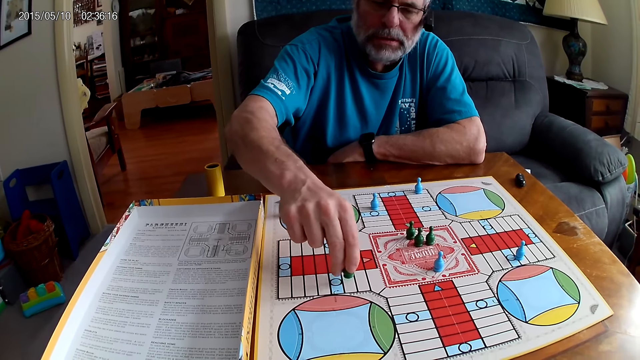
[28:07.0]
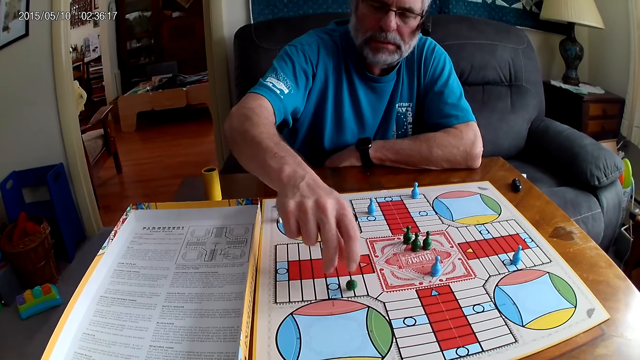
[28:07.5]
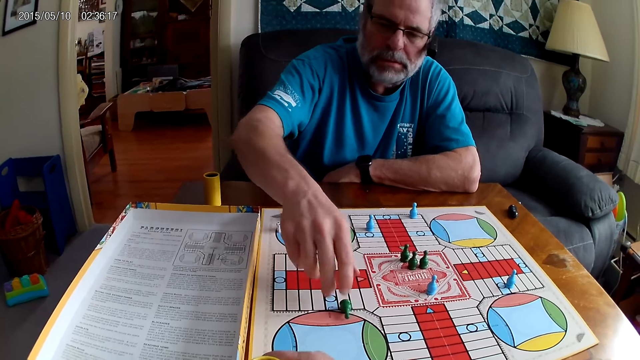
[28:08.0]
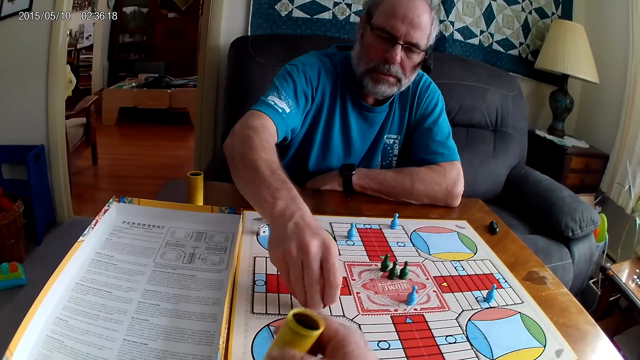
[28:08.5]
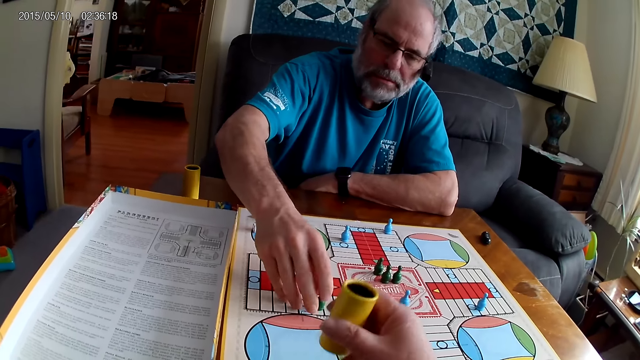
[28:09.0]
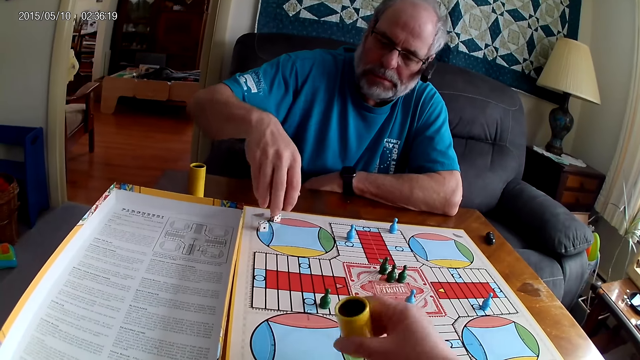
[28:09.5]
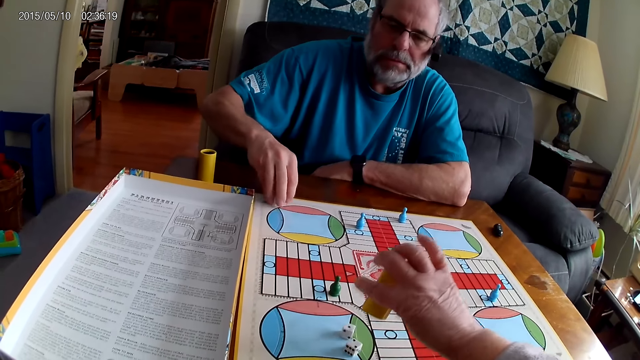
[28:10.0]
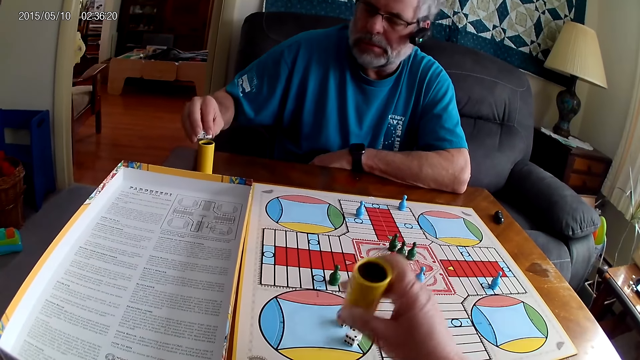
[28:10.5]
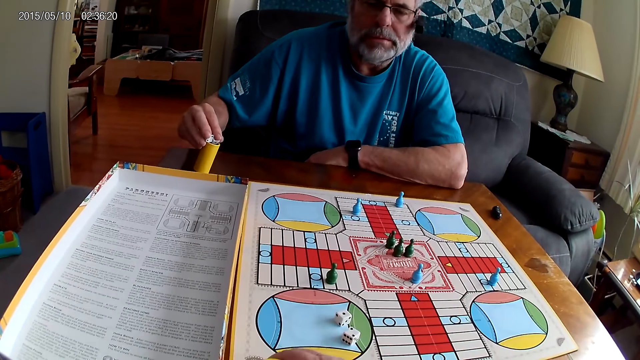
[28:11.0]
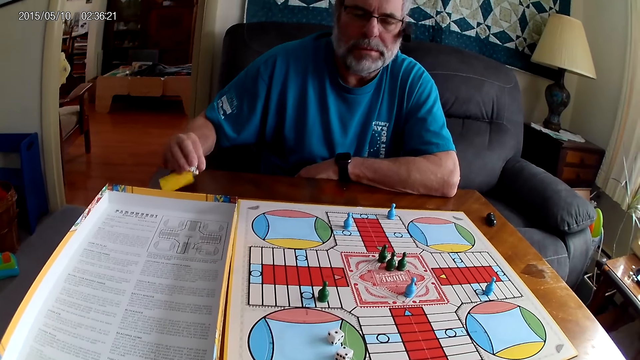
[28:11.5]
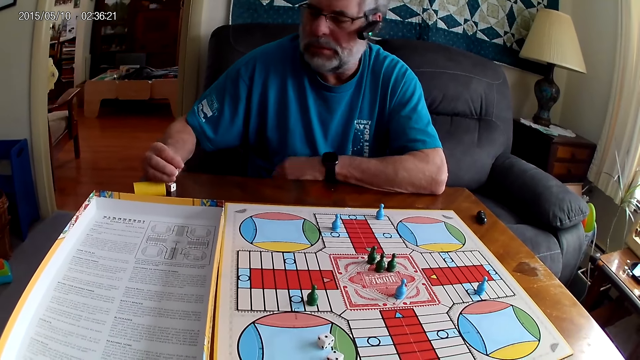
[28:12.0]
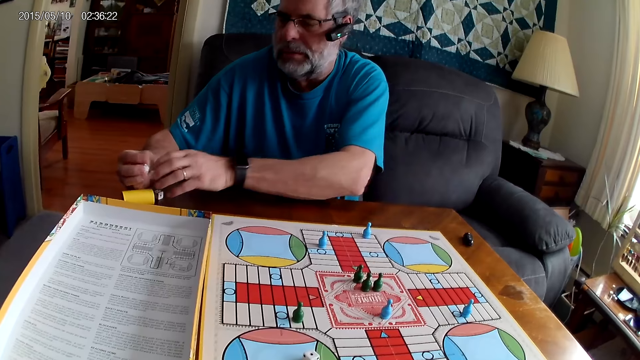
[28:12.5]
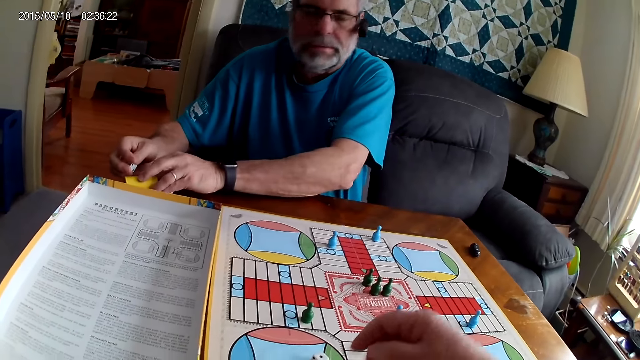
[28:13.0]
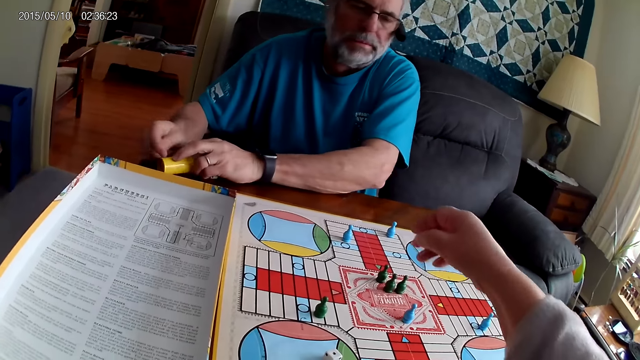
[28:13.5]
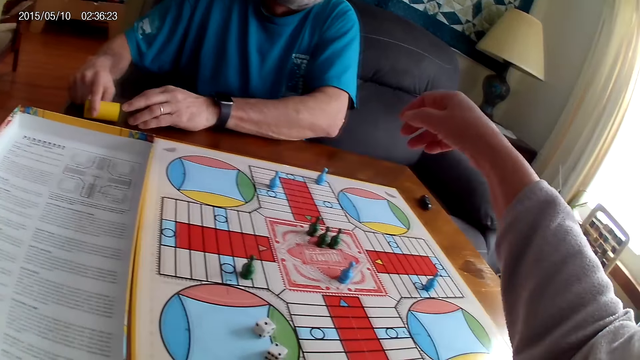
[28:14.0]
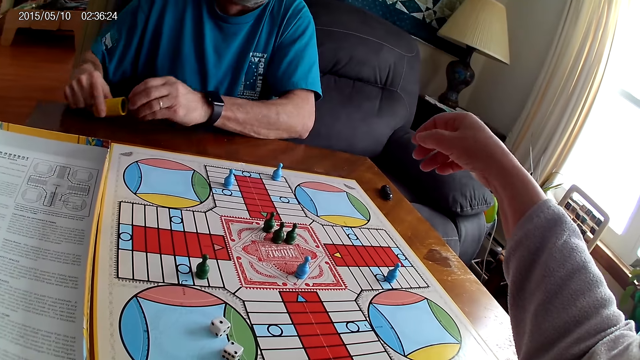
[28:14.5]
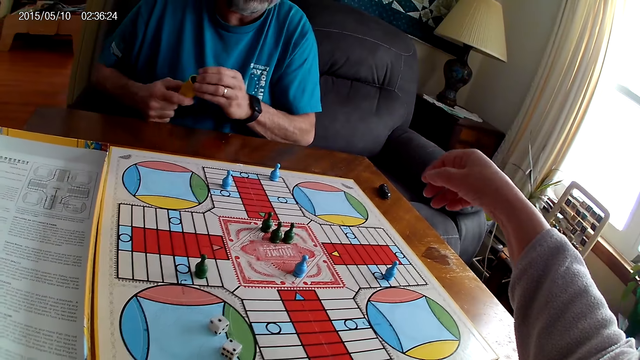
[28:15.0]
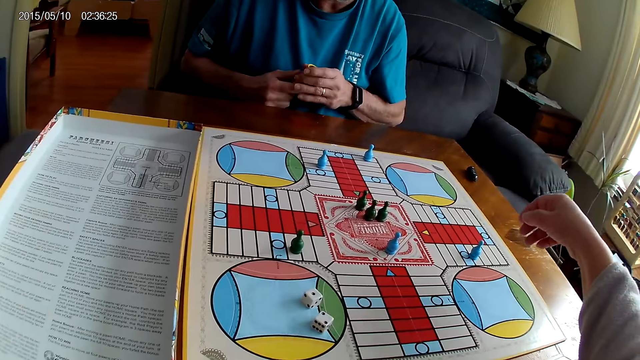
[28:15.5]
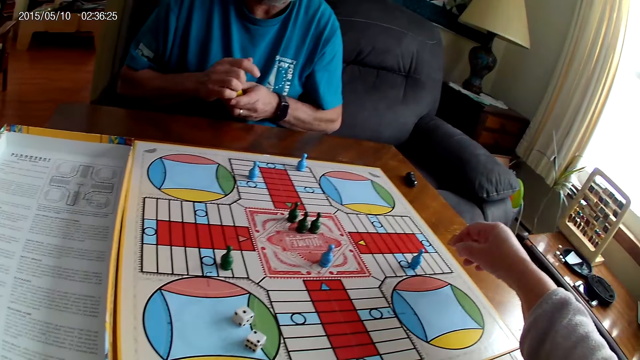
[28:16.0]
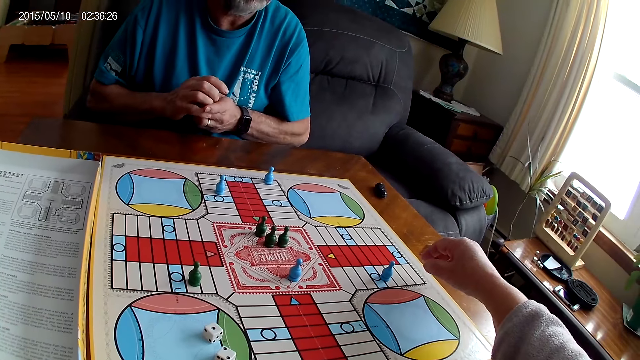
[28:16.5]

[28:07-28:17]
The camera wearer shuffles two dice with a small container in his right hand. He pours the dice from the small container on the Ludo board with his right hand. A man picks up the two dice with his right hand and puts them in the small container with his right hand. The camera wearer positions the dice cup aside. The man drops the dice. The man lifts the dice cup. The camera wearer stretches out the hand. The man puts the dice in the dice cup.

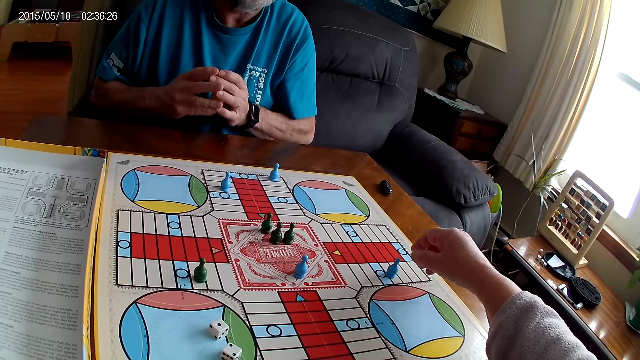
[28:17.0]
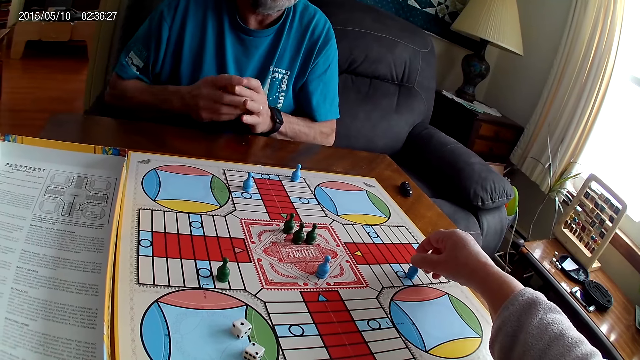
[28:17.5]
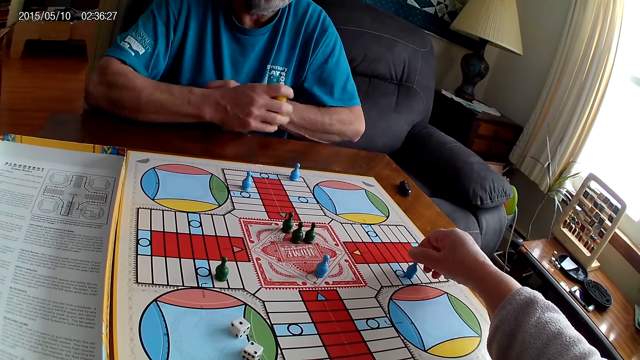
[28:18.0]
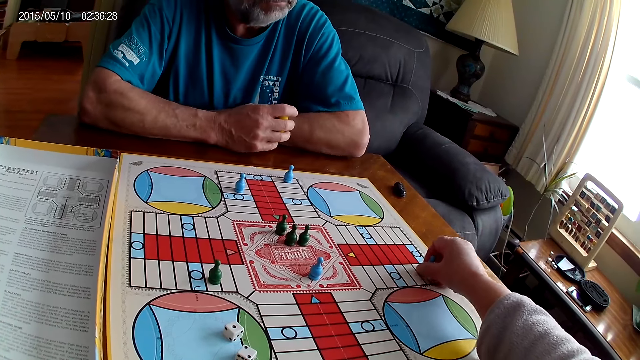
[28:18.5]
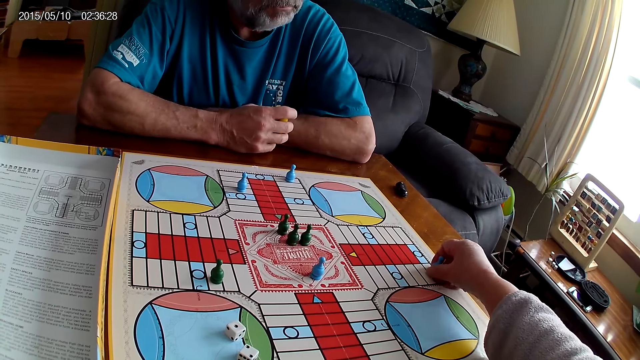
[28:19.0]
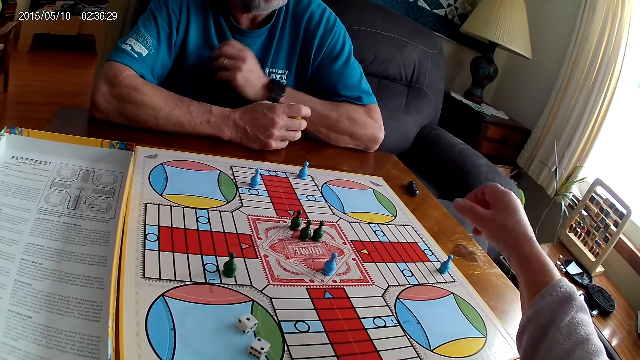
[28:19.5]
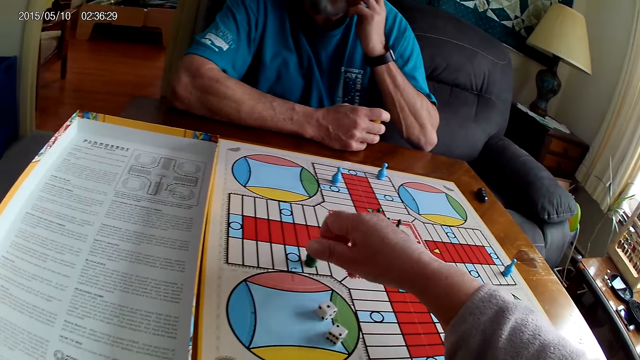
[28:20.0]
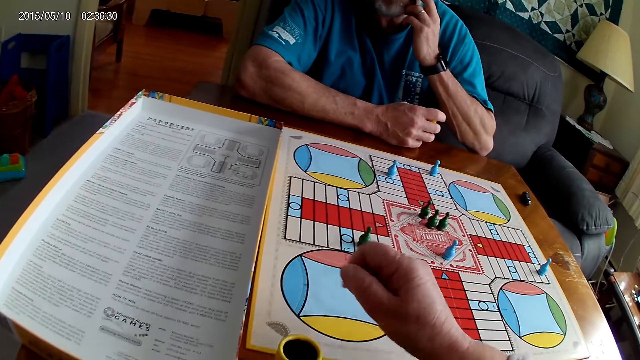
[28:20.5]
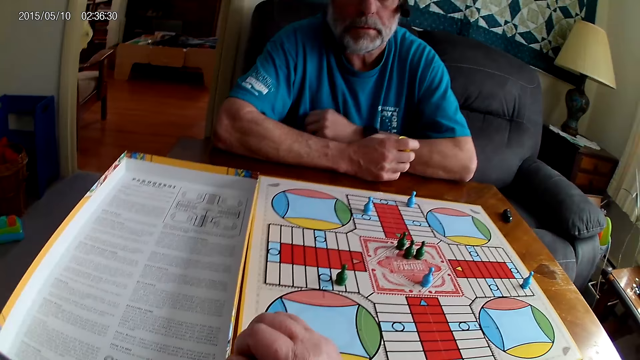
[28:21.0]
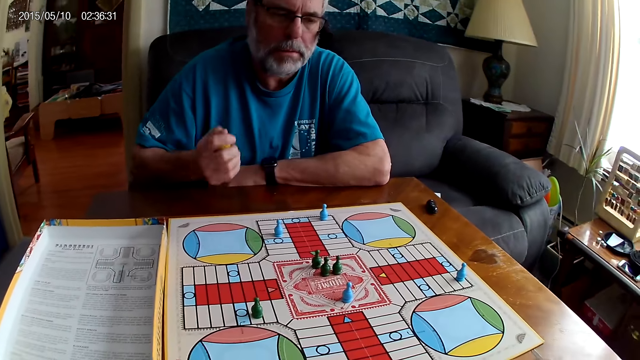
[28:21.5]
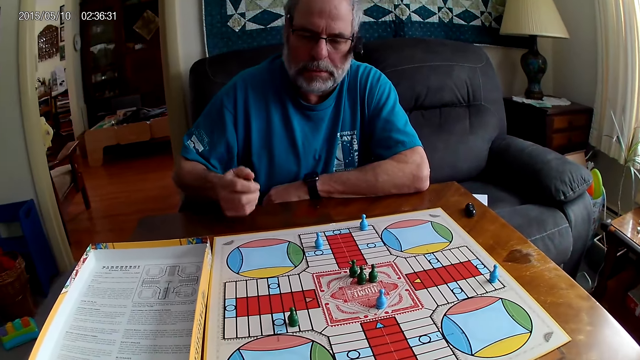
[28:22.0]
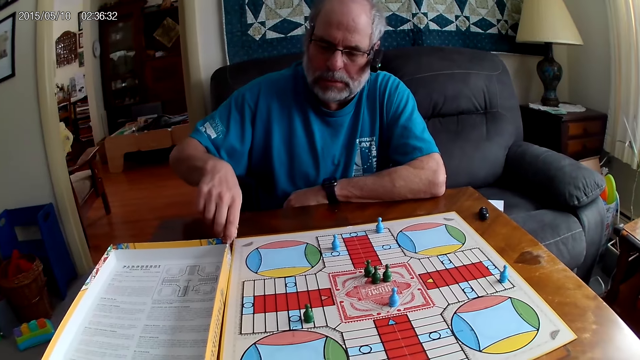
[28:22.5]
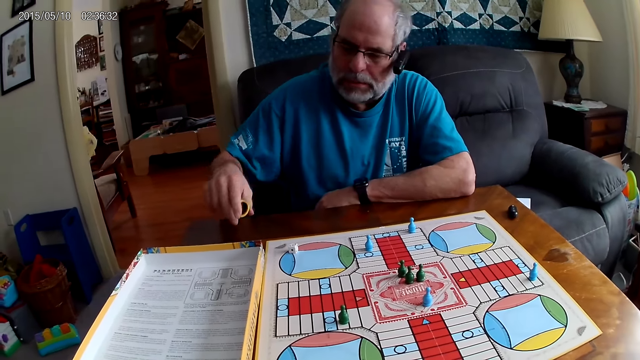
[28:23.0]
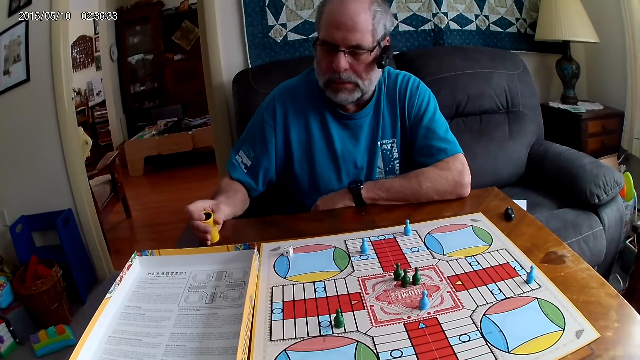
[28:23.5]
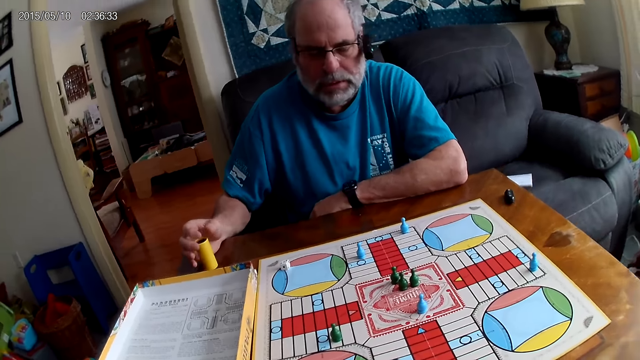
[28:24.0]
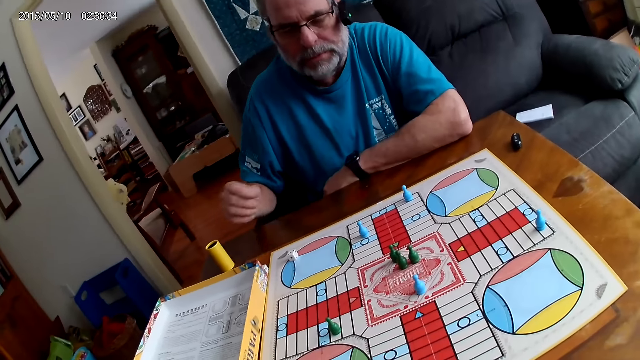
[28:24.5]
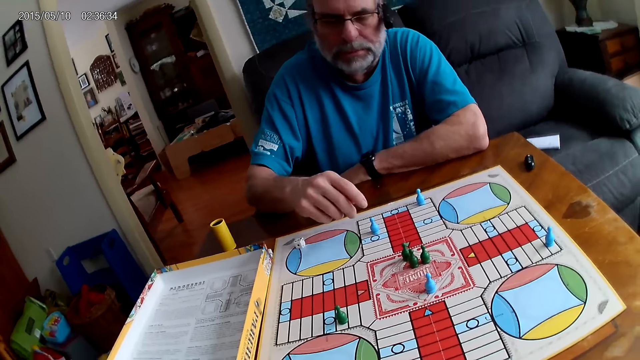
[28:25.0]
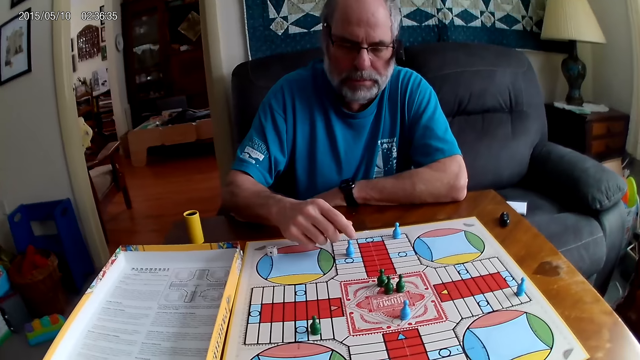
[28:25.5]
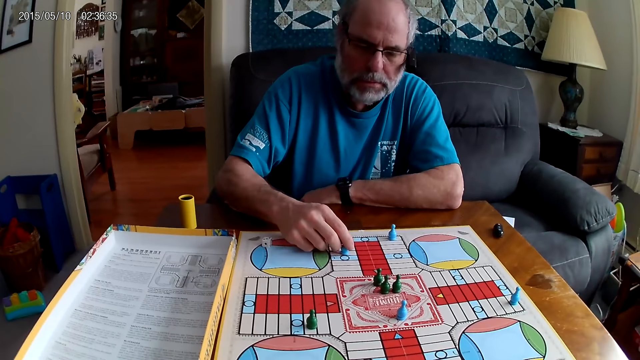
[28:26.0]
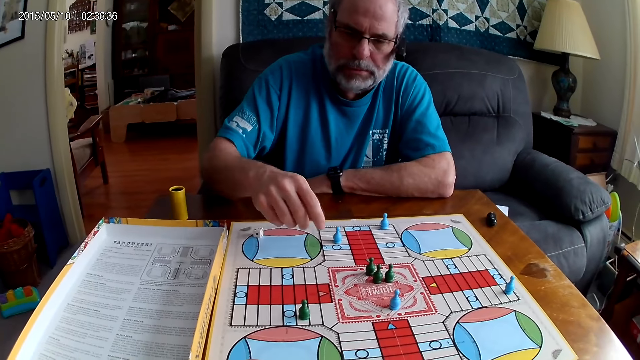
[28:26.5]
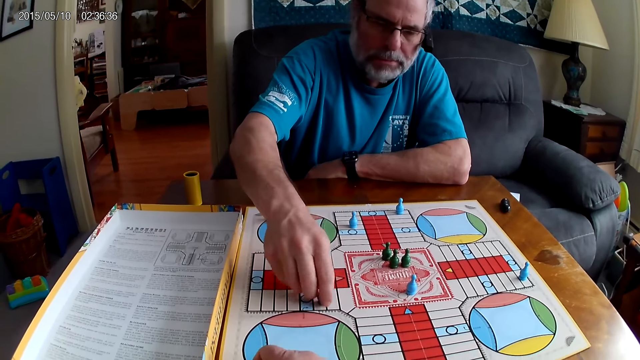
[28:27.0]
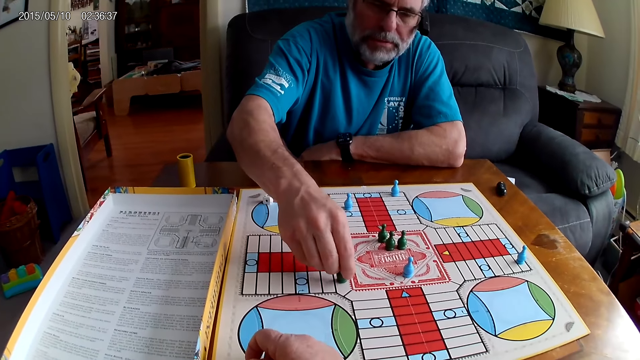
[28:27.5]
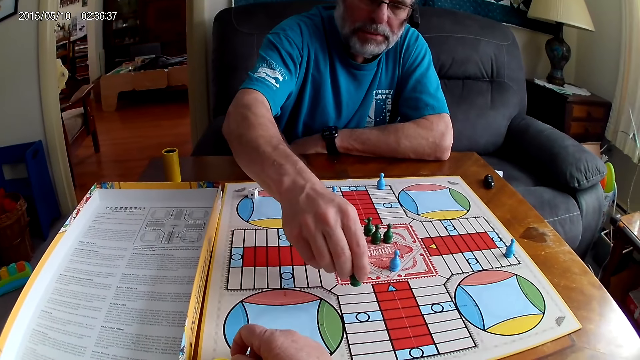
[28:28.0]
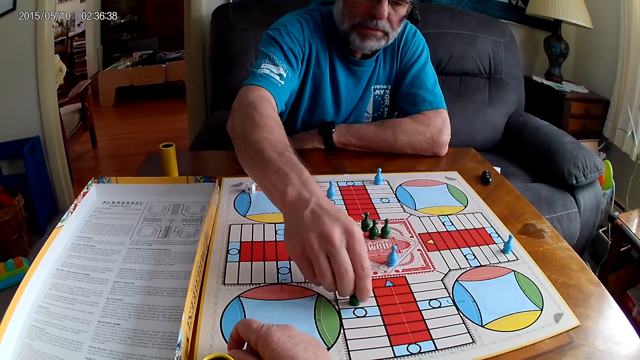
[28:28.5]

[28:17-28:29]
The camera wearer moves a blue pawn through 4 cells on the Ludo board with his right hand. He picks two dice from the Ludo board with his right hand. He puts them in the small container with his right hand. A man shuffles the two dice with the small container in his right hand. The man pours the dice from the small container on the Ludo board with his right hand. The man puts down the dice cup. The man touches the dice. The man touches a blue pawn on the Ludo board with his right hand. The camera wearer makes a sound. The man moves the green pawn through 5 cells on the Ludo board with his right hand.
